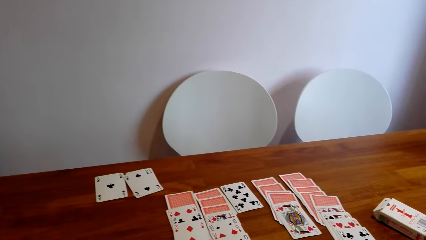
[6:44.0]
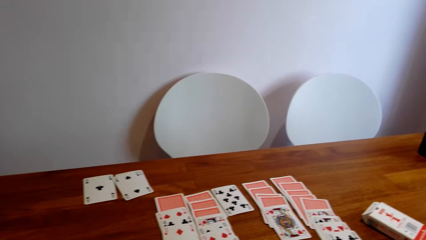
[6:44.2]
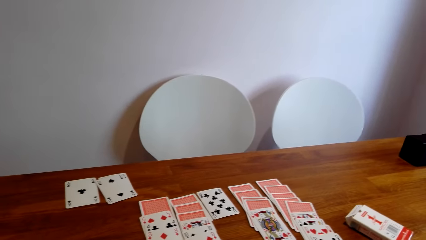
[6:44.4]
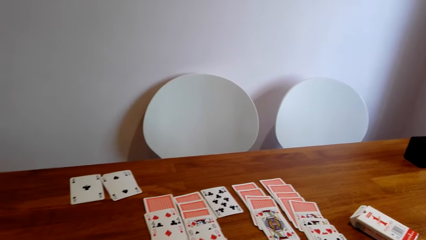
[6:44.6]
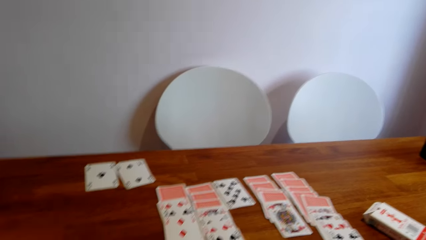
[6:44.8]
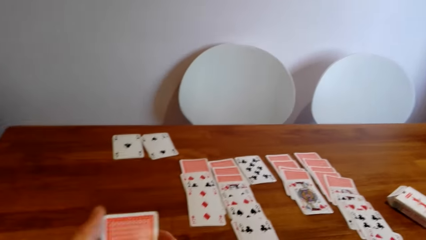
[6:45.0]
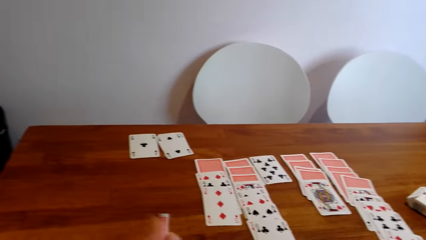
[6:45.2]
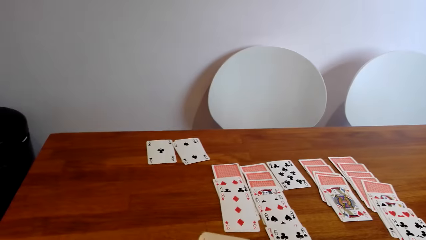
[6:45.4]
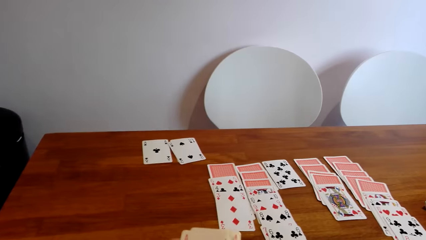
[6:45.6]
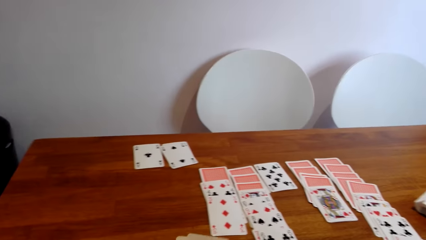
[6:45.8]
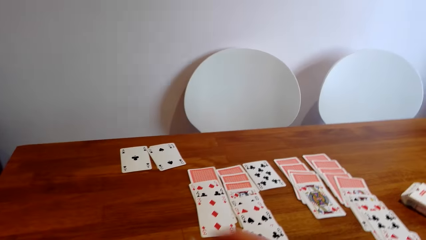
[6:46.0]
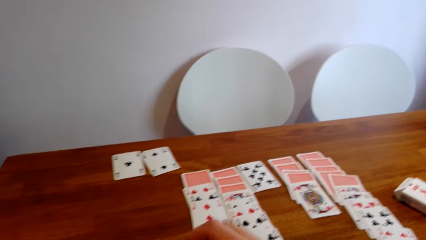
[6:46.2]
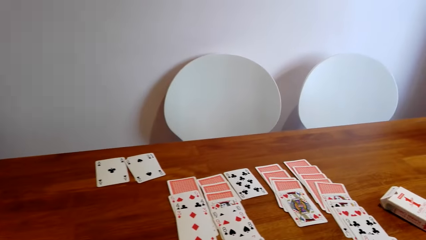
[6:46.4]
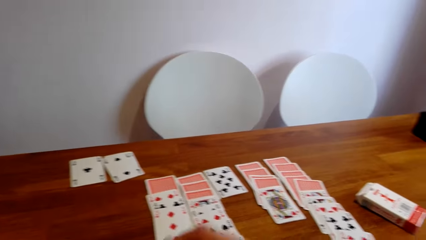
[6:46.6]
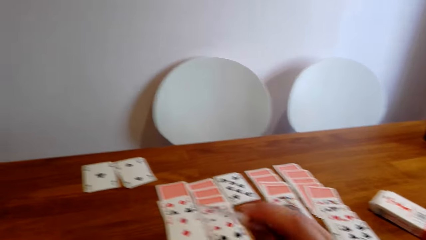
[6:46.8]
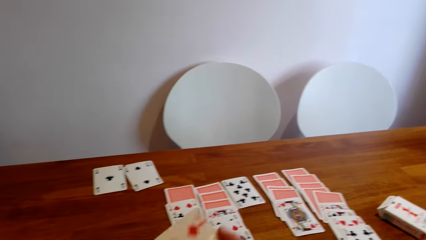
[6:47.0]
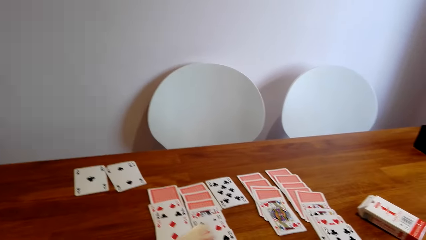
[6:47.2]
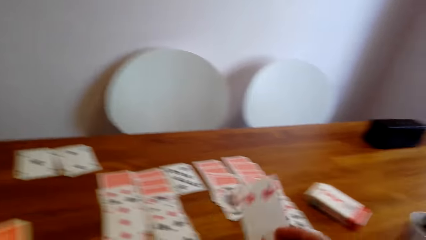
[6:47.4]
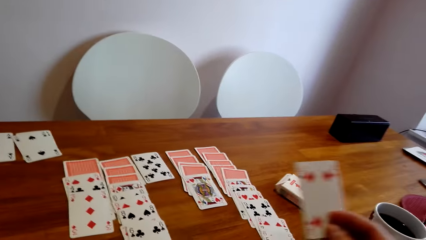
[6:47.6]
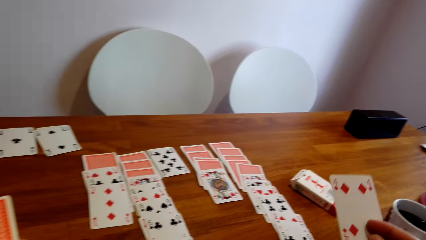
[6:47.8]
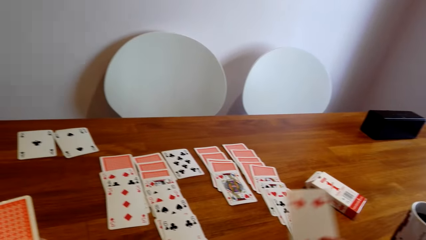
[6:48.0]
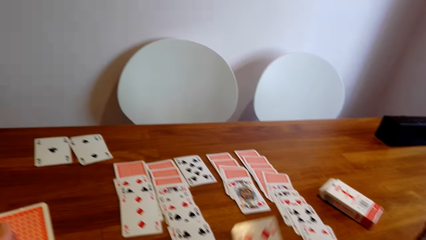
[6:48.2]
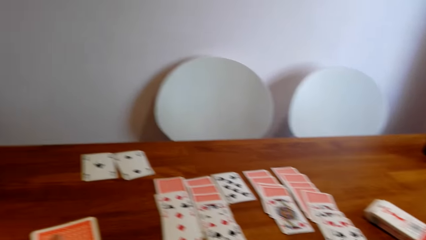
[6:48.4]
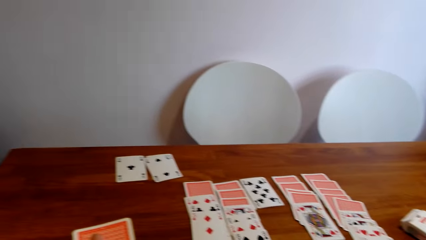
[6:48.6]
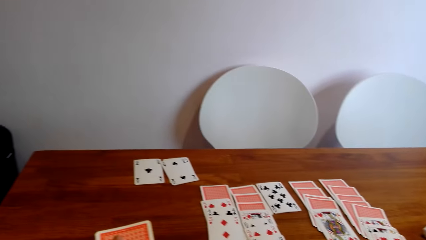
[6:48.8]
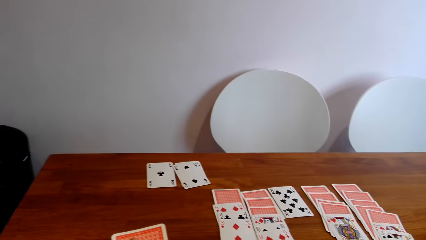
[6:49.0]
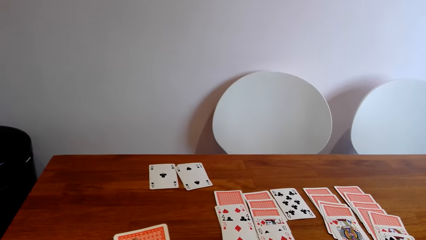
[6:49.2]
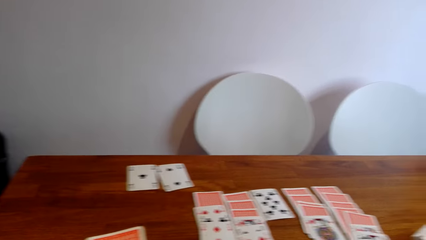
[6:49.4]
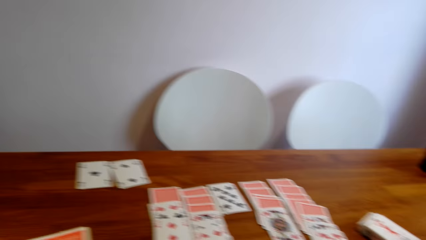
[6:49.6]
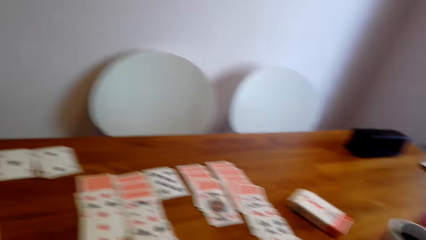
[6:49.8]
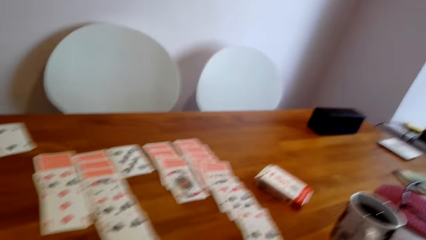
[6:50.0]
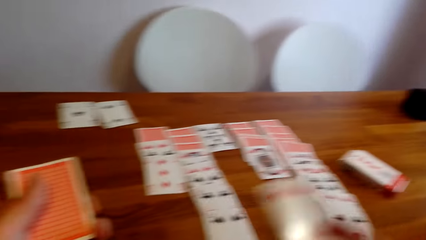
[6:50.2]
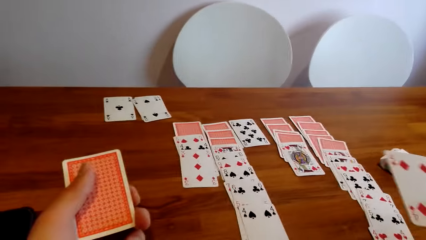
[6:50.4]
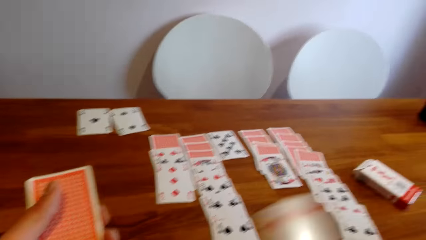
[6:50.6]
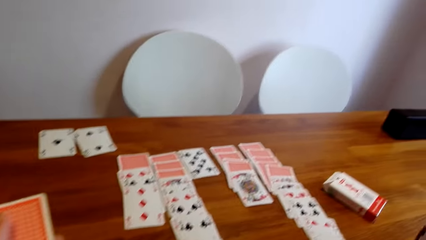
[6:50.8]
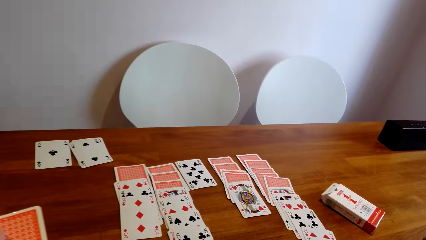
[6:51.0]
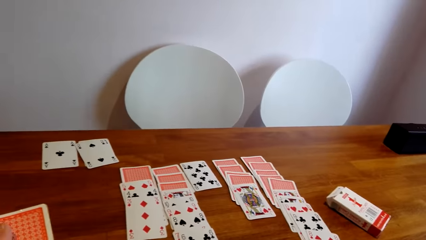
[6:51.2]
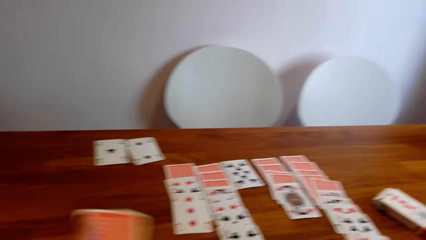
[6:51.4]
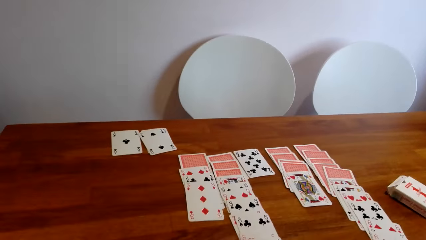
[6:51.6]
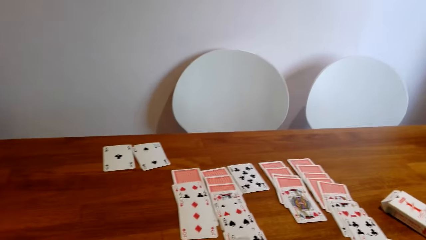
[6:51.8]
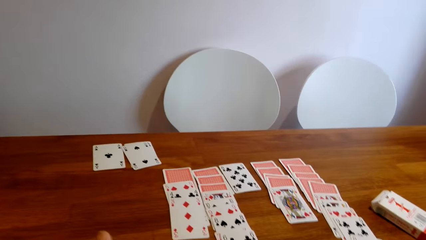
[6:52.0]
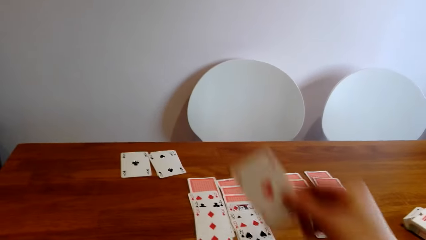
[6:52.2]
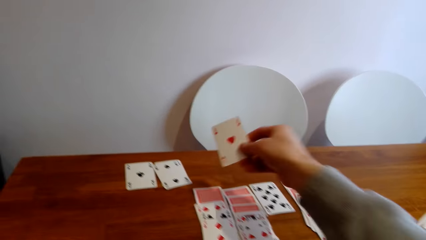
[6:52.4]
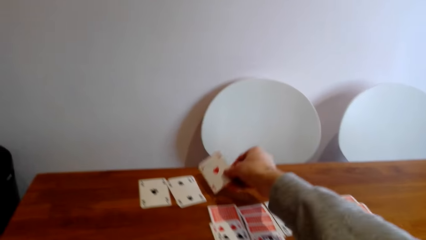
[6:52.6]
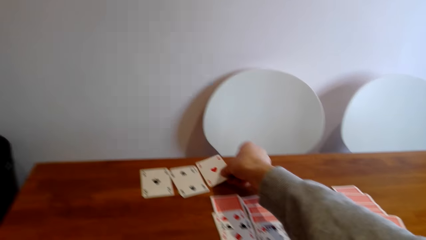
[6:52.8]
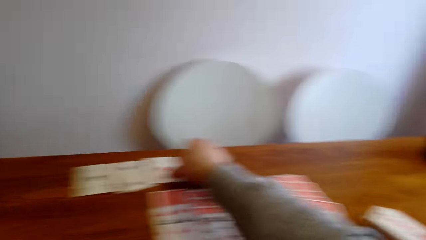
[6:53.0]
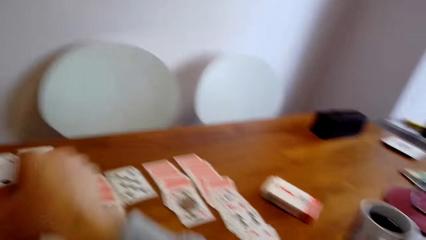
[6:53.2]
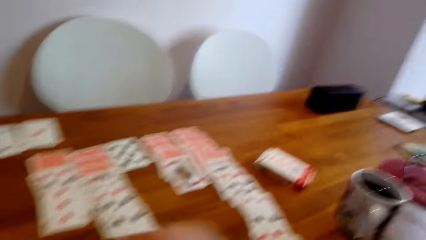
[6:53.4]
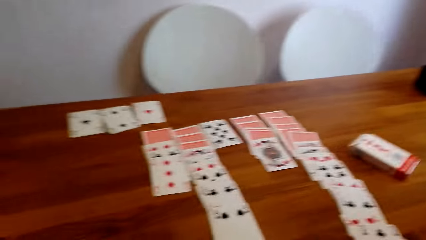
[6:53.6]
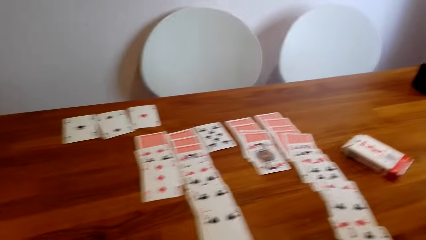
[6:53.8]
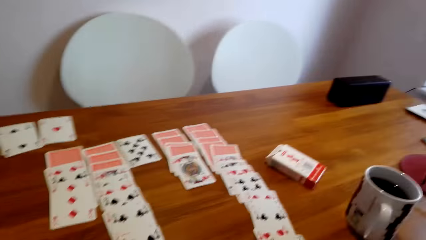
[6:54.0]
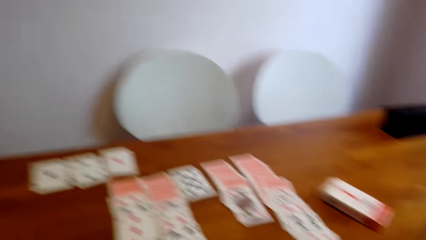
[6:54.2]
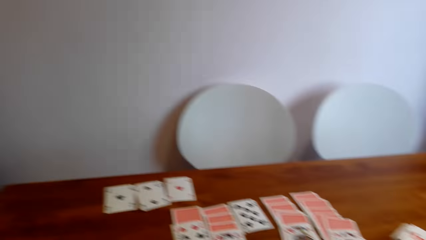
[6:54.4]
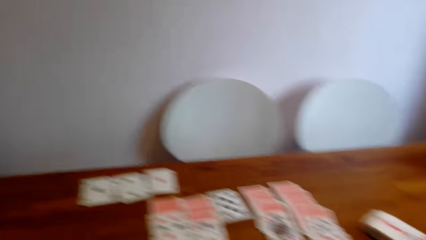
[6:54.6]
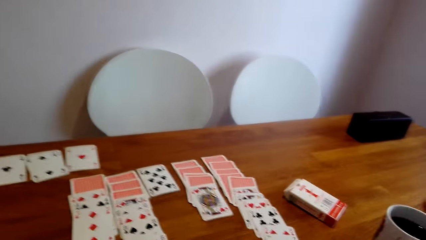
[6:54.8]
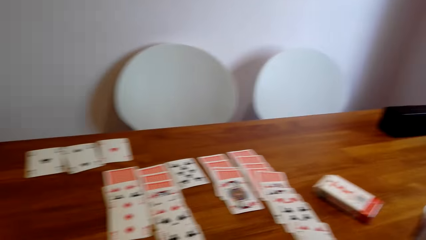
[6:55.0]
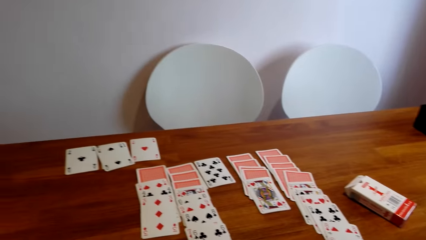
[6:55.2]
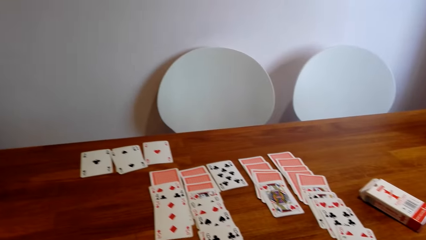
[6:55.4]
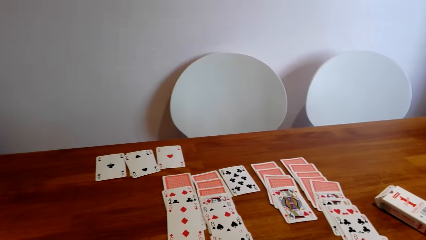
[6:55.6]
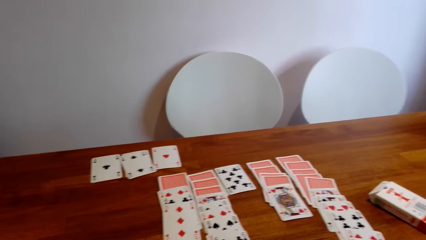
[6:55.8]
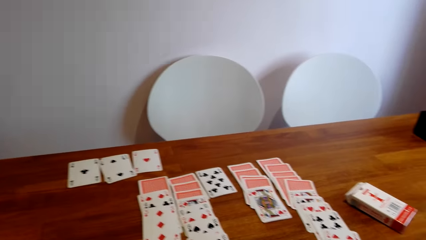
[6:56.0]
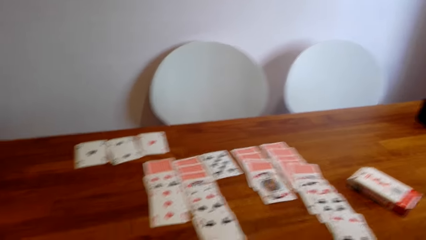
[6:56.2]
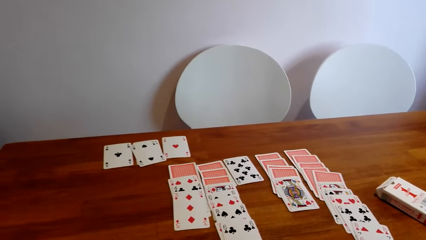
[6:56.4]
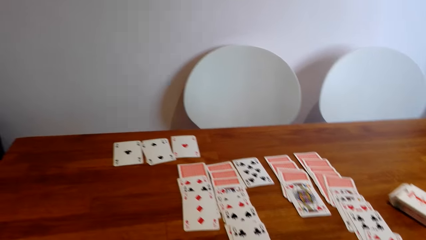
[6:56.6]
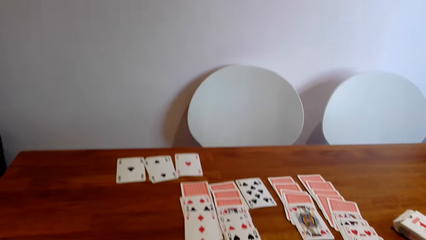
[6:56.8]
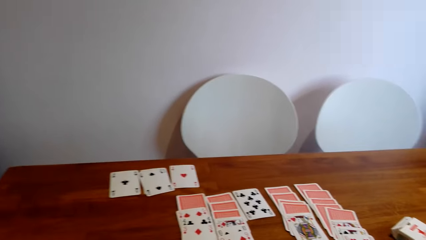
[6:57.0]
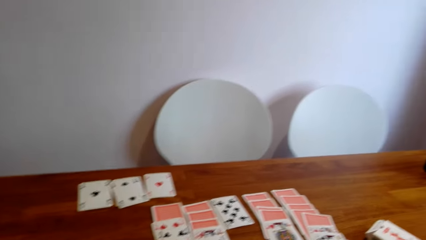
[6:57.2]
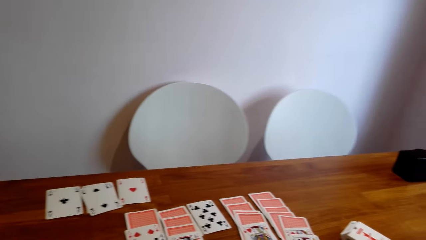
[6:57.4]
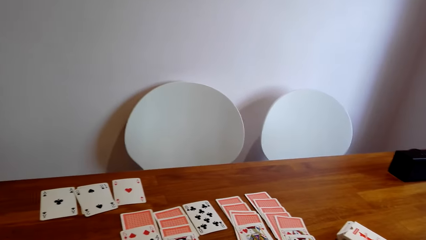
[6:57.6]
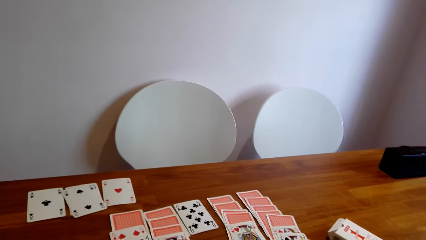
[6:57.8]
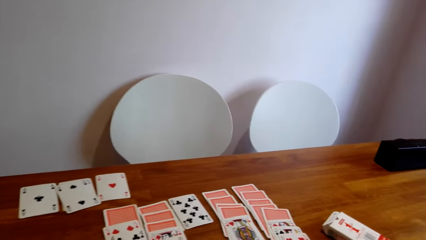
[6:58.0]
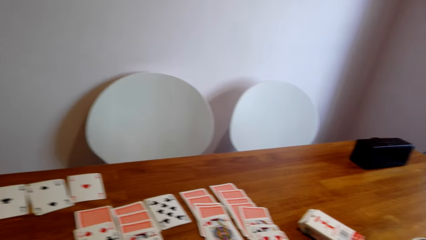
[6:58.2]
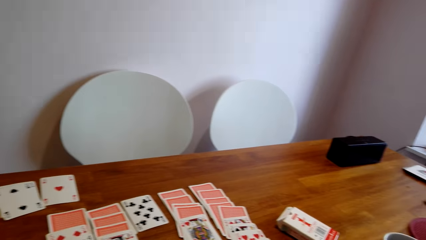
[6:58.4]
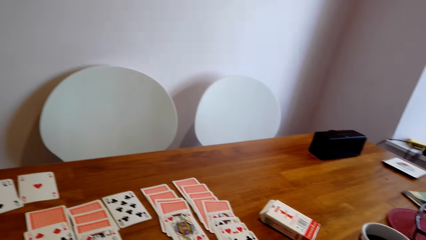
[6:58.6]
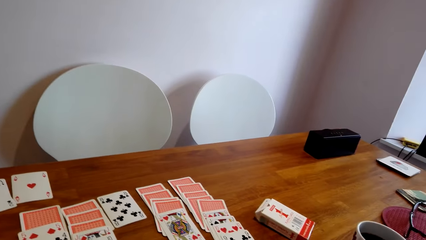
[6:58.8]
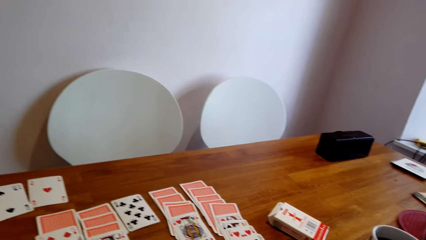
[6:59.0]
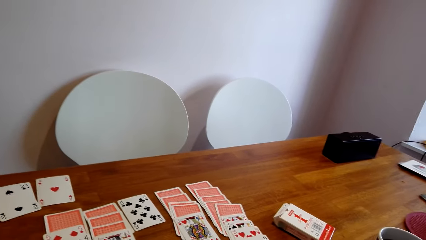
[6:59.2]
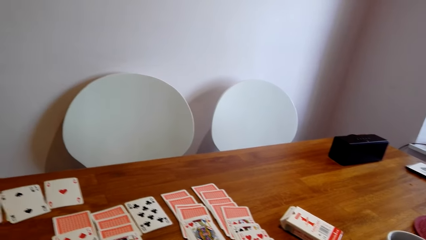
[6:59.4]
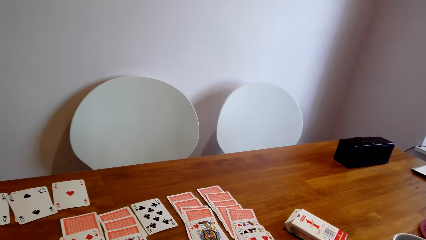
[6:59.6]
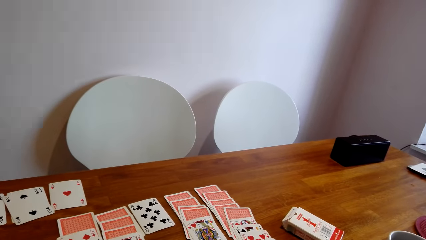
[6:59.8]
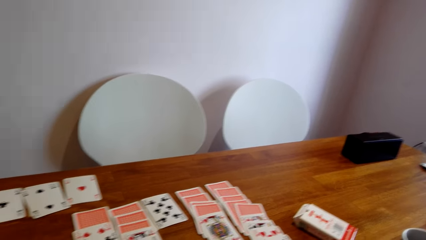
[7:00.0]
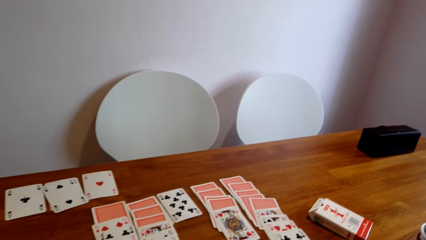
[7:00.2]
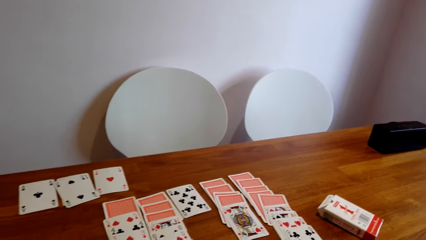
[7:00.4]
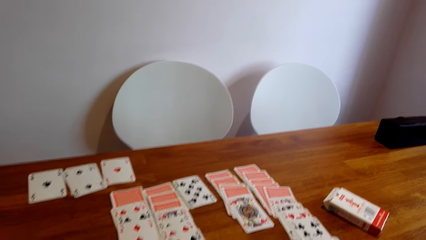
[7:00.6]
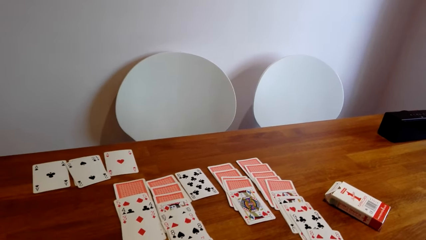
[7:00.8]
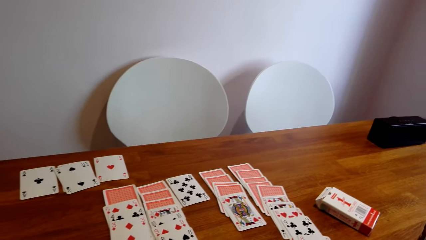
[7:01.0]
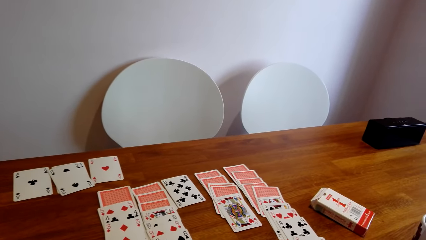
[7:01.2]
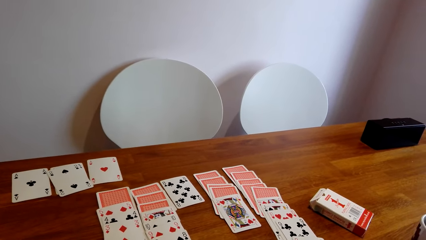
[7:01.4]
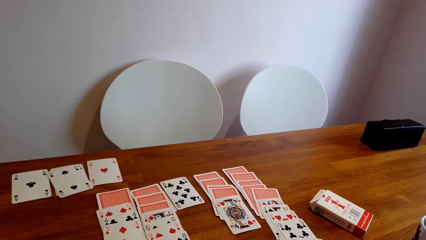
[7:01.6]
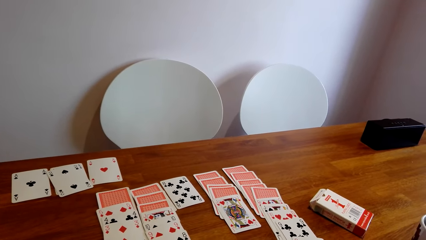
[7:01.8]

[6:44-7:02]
The camera wearer shuffles cards in hands. They pick a card. They drop the card back. They shift the card on the table. They place the card on the table. They stare round at the cards on the table.
